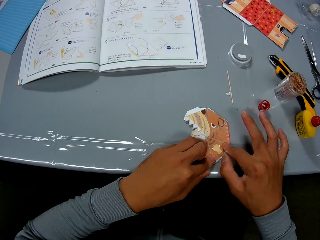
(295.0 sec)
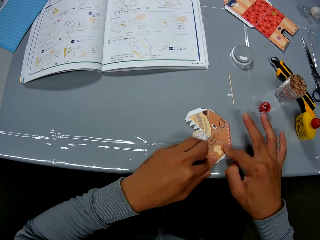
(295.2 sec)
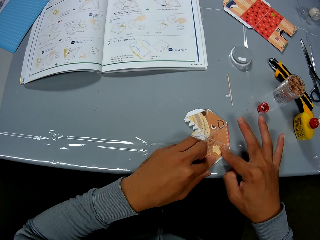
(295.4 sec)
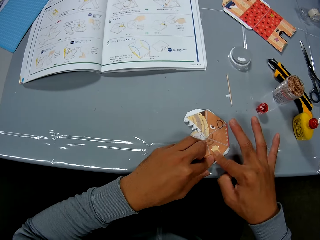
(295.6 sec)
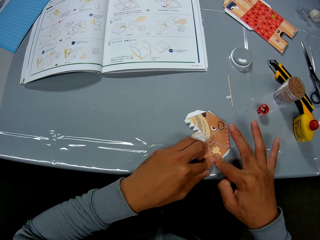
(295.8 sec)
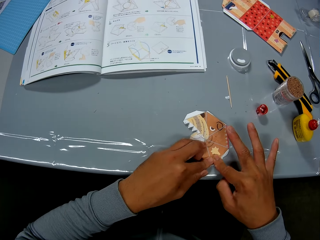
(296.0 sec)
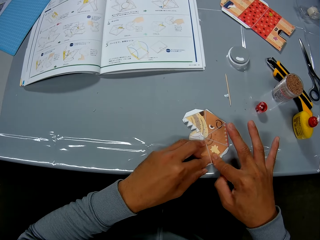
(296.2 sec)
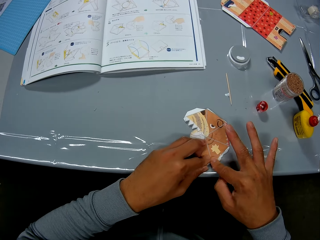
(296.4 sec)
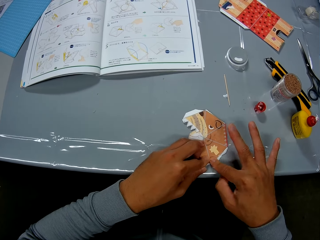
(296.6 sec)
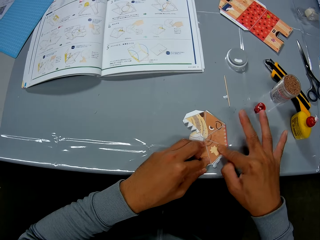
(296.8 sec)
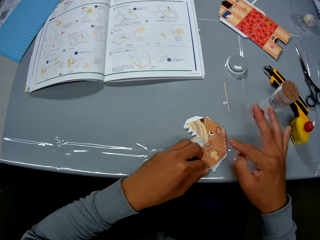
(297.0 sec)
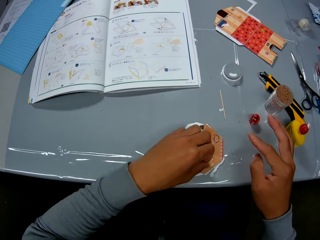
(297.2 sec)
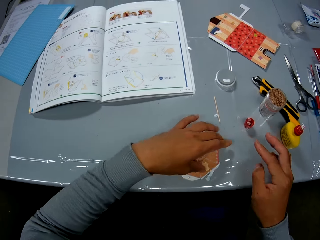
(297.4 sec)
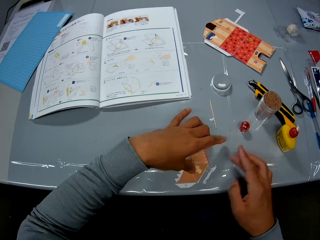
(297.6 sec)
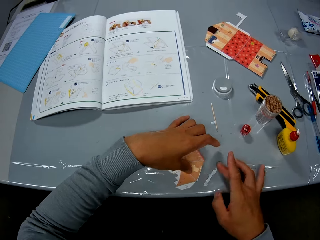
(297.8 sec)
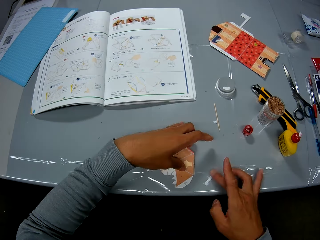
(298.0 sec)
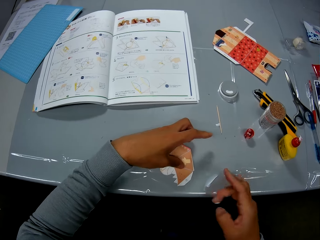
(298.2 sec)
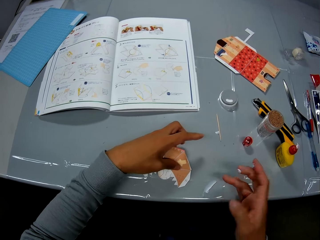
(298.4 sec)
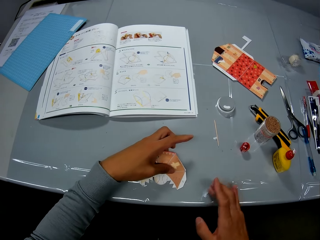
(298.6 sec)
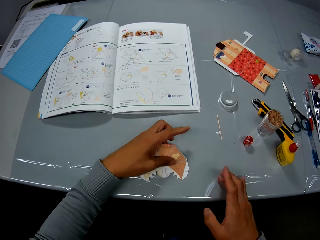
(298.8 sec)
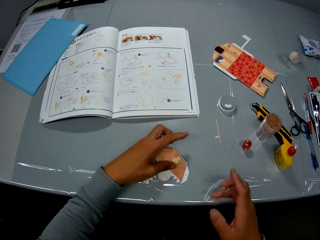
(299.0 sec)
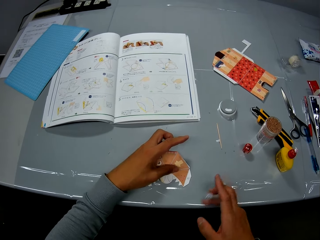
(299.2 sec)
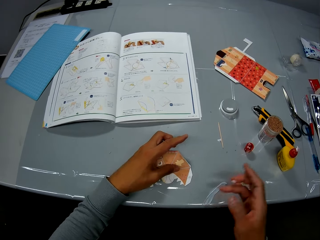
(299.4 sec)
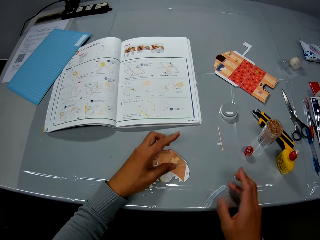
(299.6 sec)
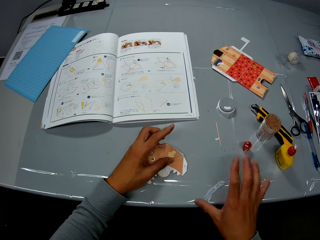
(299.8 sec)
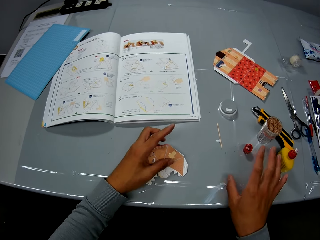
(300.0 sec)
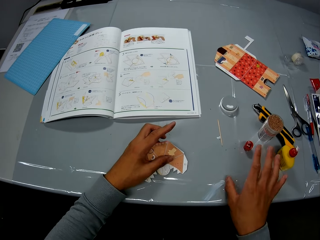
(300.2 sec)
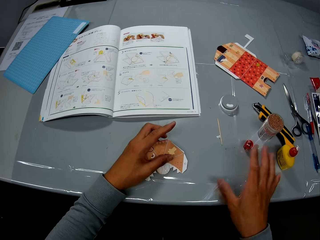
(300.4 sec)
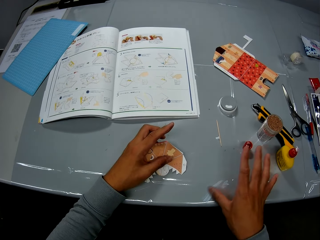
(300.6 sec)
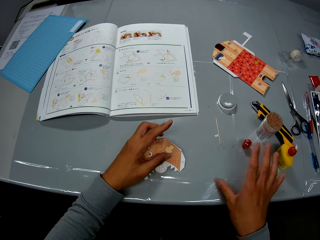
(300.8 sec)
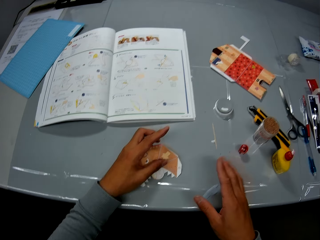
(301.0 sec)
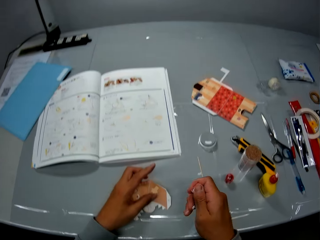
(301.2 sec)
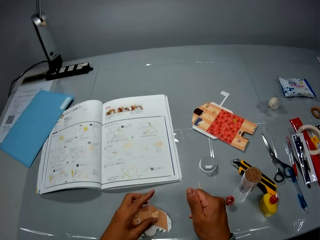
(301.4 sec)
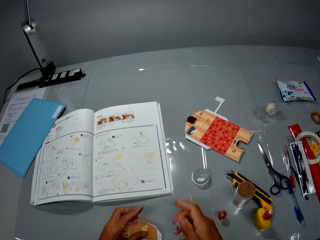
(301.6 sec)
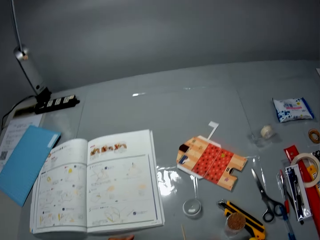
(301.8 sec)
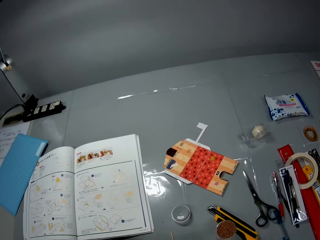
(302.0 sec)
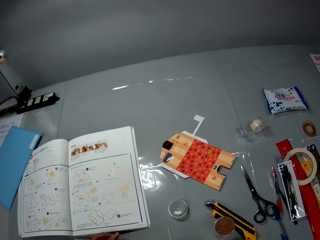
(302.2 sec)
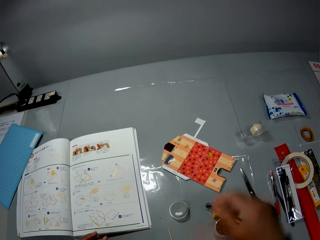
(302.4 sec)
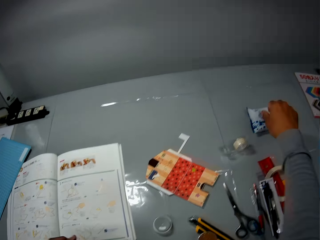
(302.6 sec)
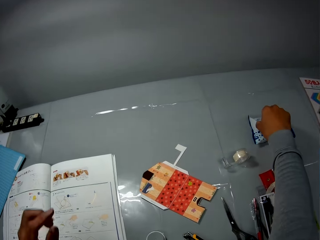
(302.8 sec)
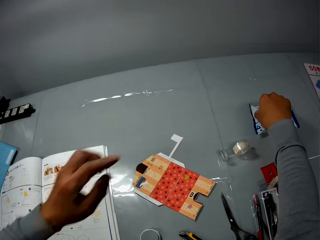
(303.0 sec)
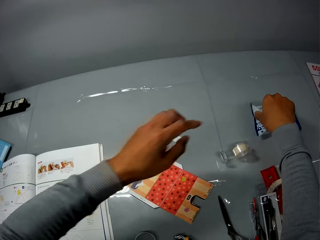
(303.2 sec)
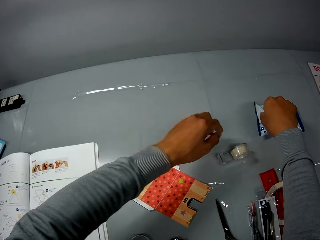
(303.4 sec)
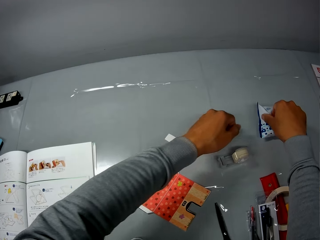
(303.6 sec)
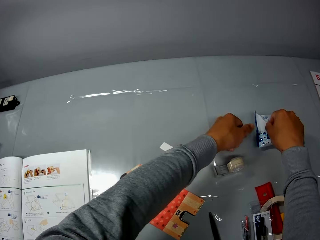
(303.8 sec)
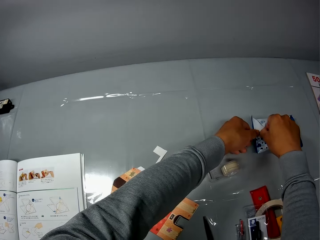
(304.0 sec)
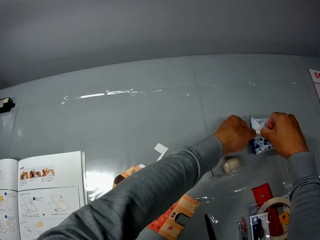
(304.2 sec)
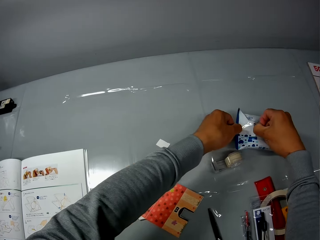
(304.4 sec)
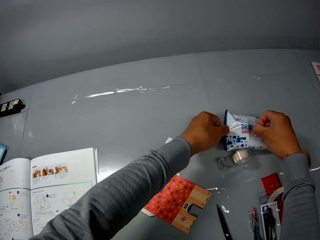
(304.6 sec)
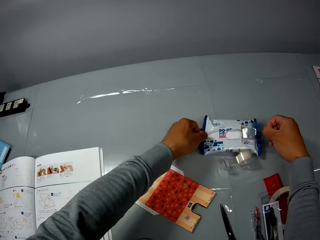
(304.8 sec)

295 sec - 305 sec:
The camera wearer adjusts the paper craft on the table. He extends the crafting paper. He wipes the glue on the table with his right hand. He squeezes his right hand. He opens the cover of a cleaning wipe pack.

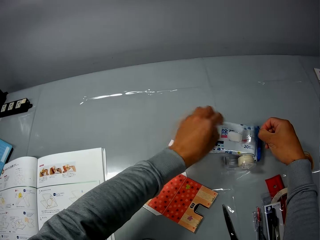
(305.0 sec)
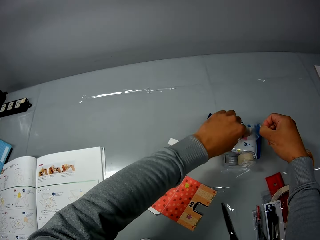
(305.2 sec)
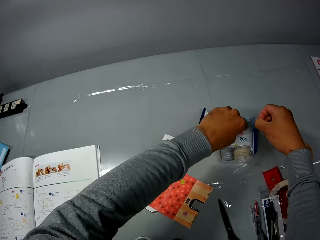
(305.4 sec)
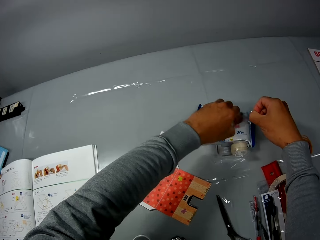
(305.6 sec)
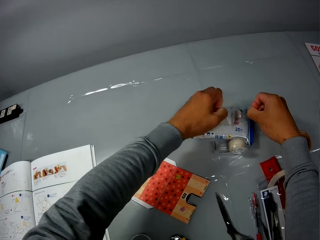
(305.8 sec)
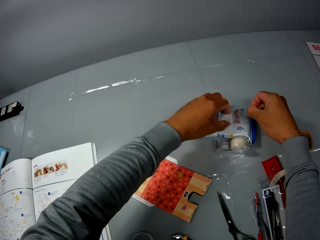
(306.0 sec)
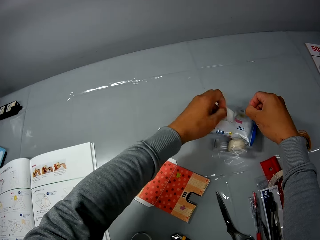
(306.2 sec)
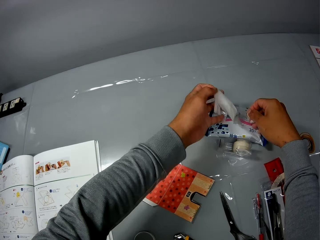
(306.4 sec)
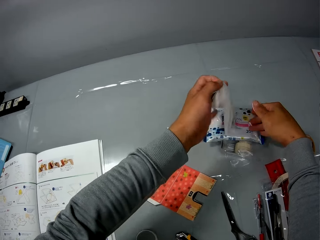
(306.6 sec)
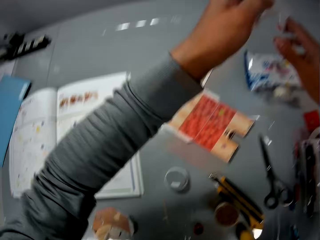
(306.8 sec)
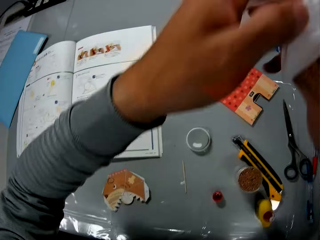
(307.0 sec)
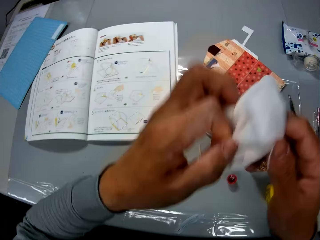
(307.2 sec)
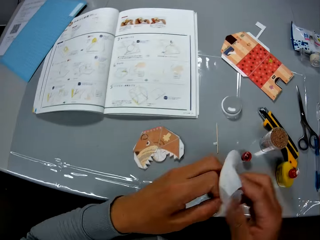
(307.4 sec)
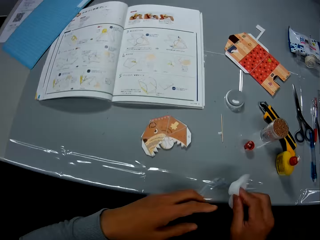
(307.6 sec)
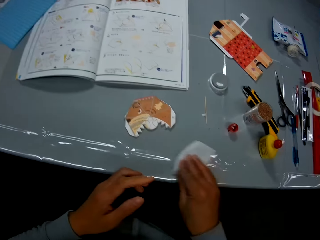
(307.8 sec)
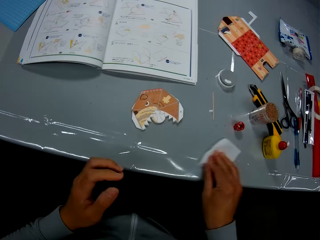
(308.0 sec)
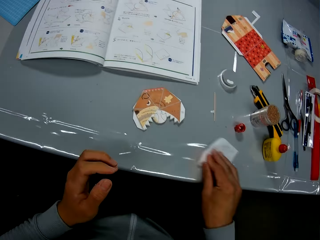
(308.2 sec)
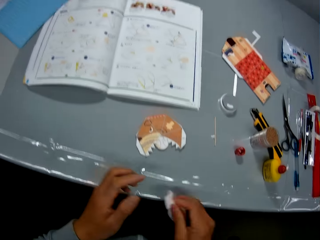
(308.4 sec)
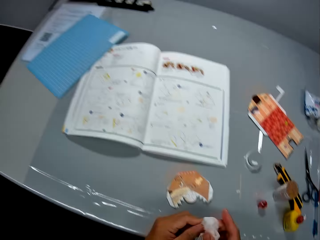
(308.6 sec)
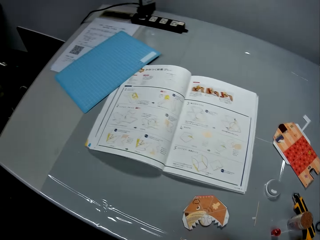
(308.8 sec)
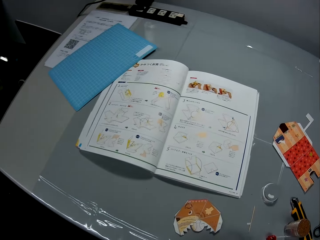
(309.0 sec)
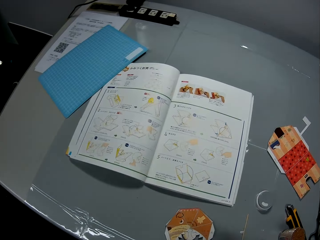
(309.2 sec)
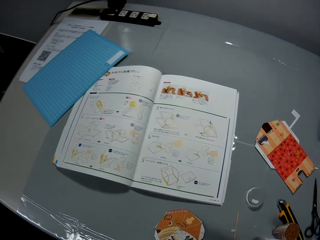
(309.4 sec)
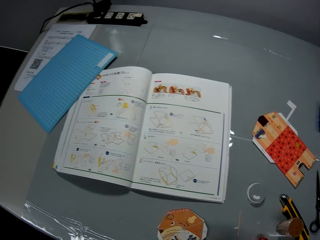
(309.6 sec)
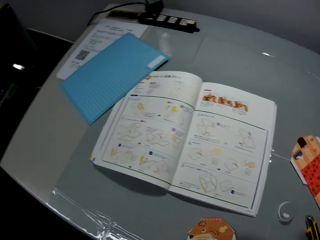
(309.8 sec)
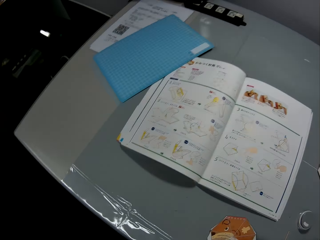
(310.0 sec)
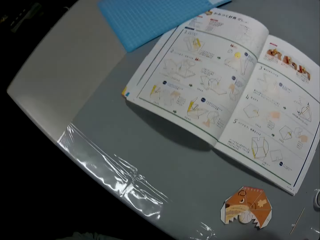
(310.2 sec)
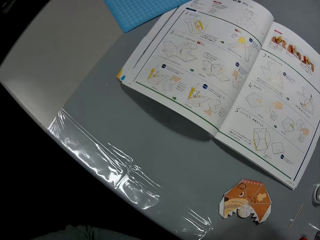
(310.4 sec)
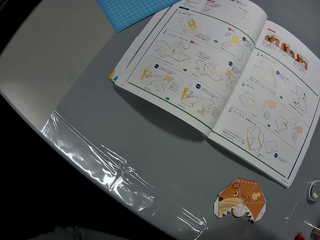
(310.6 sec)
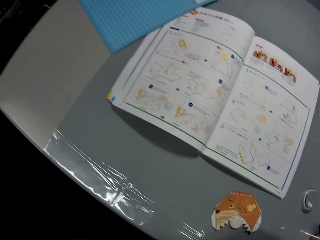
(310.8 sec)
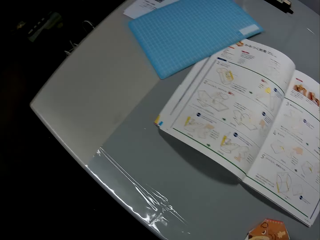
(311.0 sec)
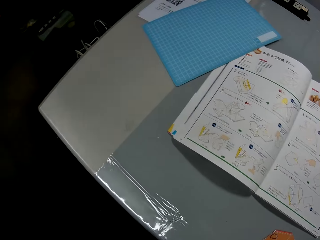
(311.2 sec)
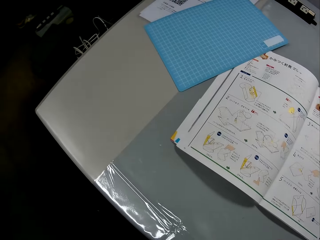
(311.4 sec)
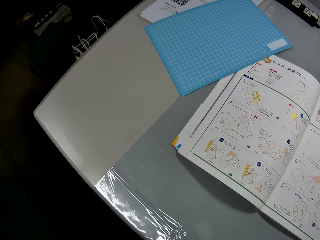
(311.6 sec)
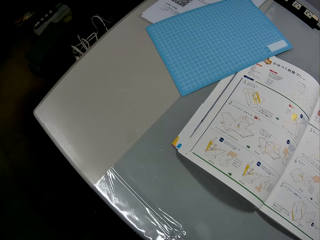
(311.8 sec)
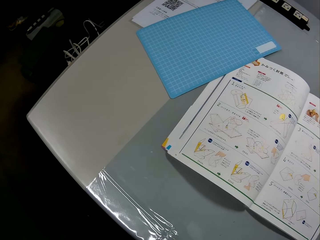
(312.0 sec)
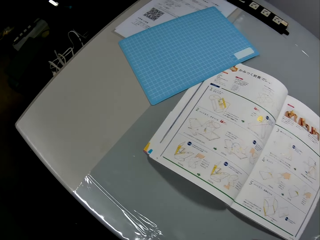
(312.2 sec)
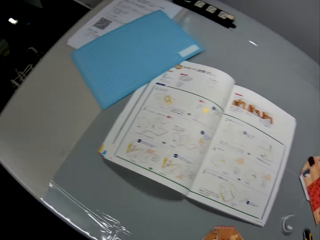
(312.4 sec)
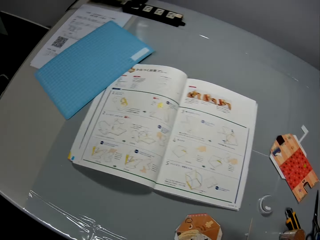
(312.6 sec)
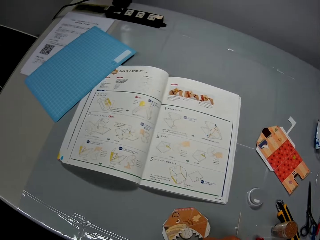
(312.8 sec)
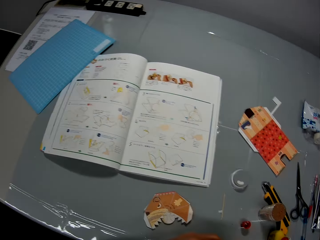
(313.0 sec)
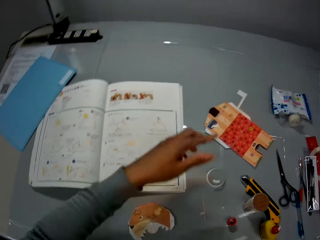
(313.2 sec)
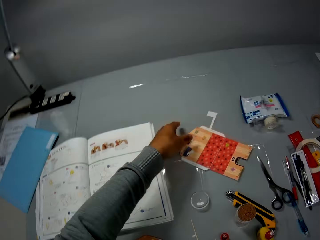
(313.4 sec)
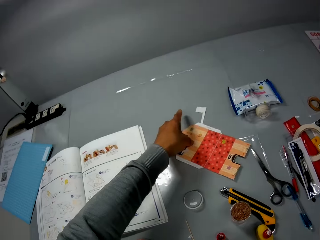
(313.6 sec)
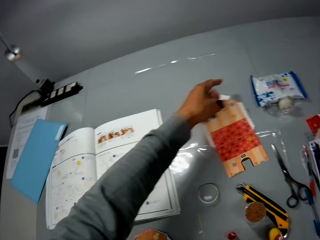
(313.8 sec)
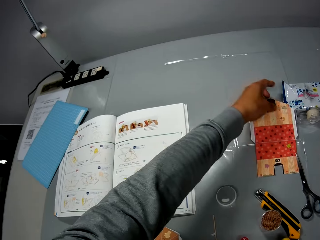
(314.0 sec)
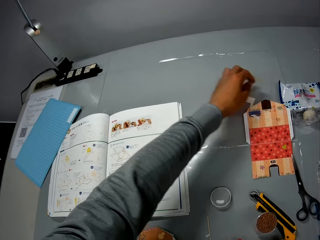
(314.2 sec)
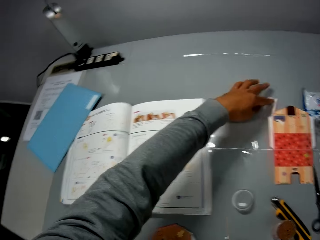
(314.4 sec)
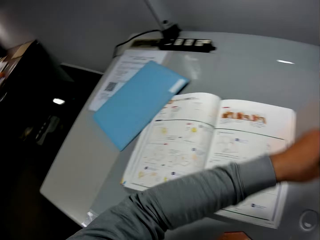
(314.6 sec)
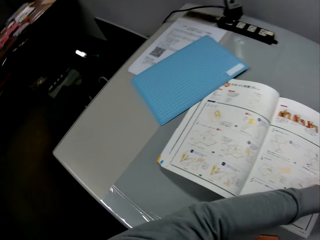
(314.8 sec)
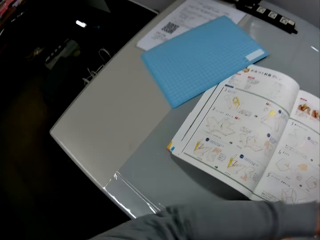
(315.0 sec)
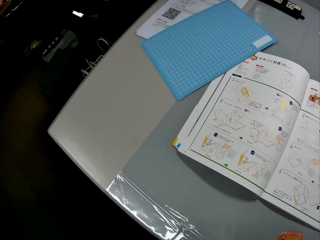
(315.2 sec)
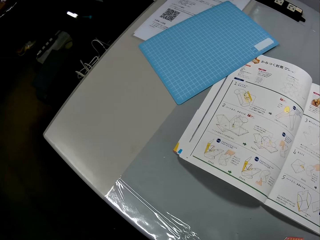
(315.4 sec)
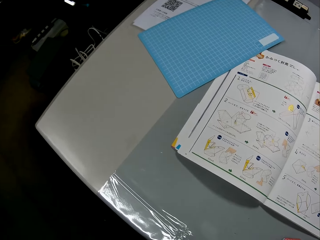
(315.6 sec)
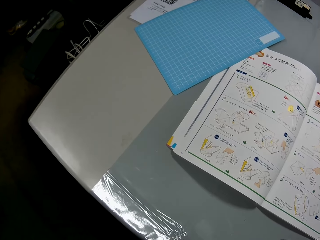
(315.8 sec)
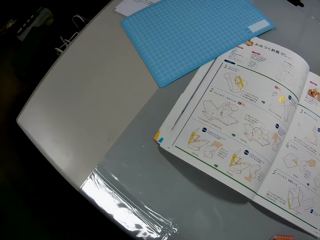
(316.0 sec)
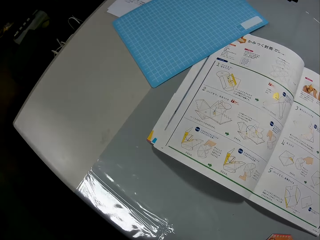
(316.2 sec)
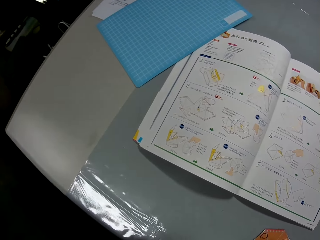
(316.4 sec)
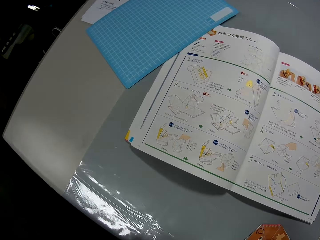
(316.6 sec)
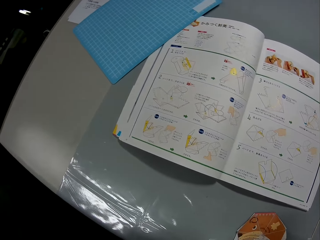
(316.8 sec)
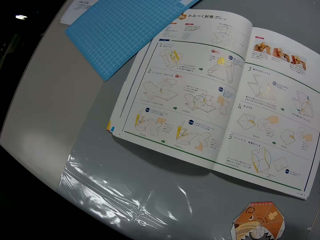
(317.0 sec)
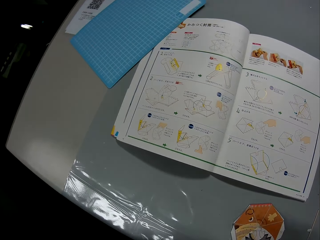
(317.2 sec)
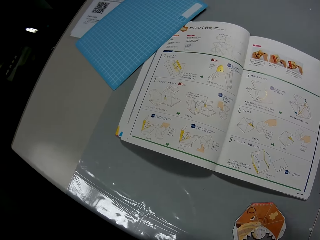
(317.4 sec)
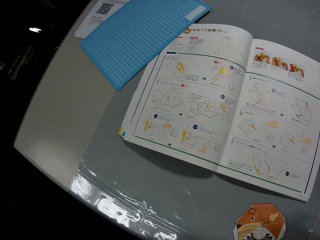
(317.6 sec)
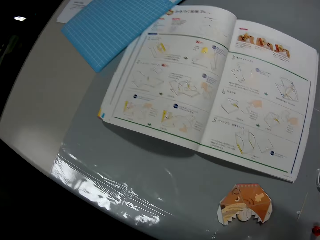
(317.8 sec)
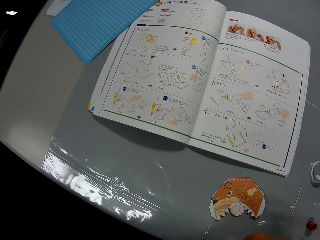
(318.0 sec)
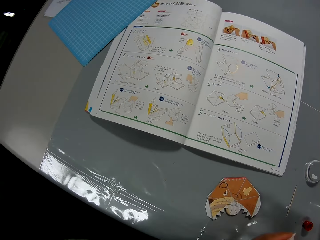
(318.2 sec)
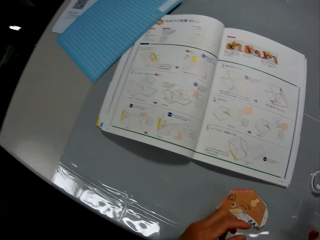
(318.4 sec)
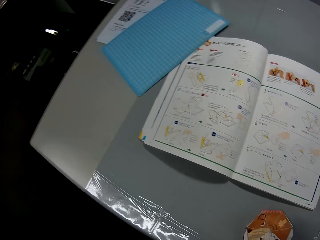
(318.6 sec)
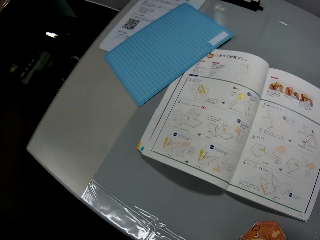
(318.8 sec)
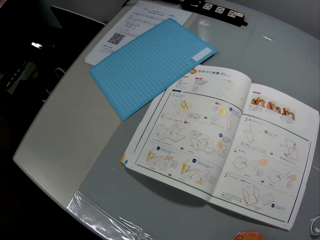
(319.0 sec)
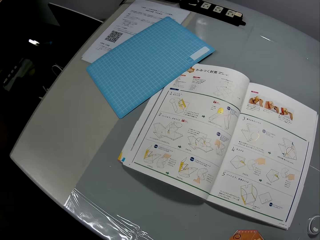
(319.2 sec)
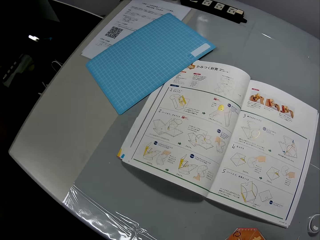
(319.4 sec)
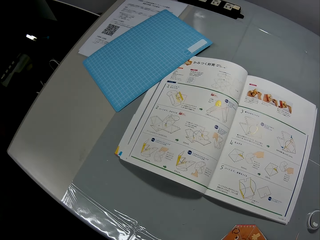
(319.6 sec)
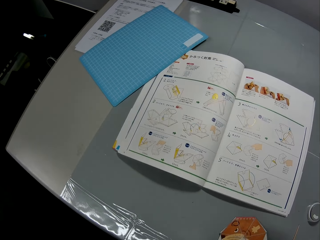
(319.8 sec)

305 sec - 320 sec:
The camera wearer takes a wipe piece from the pack. He wipes the table with the wipe piece. He holds the wipe piece in his hands. He checks the craft illustrations in the craft book. He adjusts a second paper craft on the table. He extends the crafting paper. He continues to check the craft illustrations in the craft book. He wipes his hands with the wipe piece.
